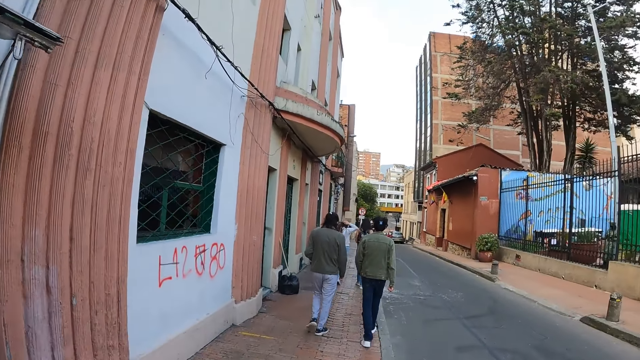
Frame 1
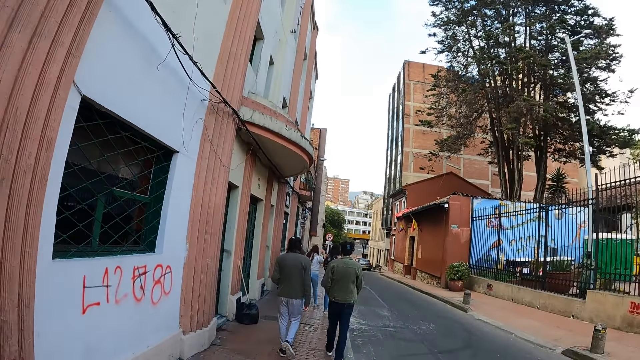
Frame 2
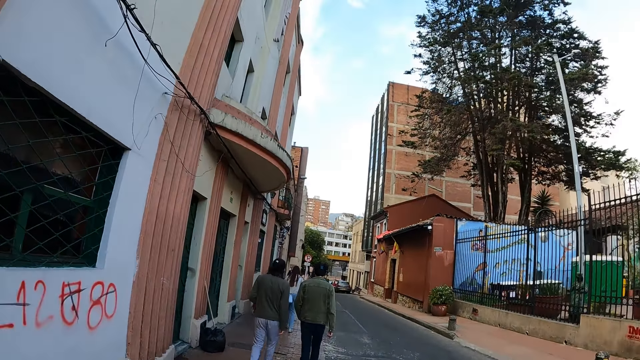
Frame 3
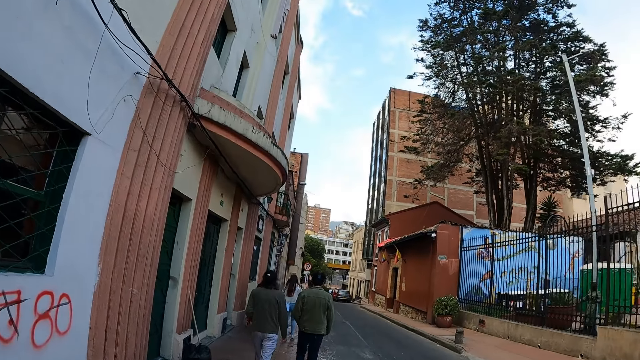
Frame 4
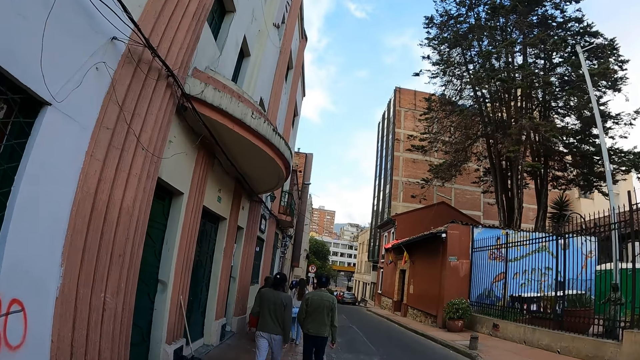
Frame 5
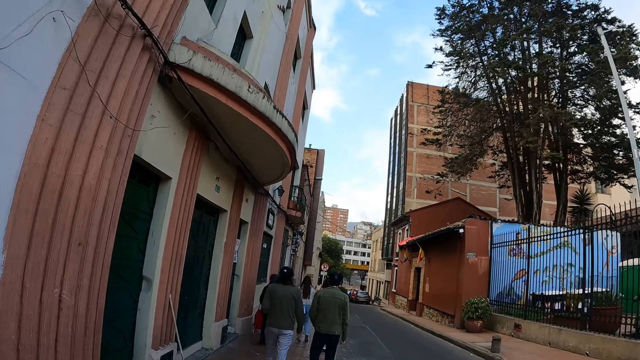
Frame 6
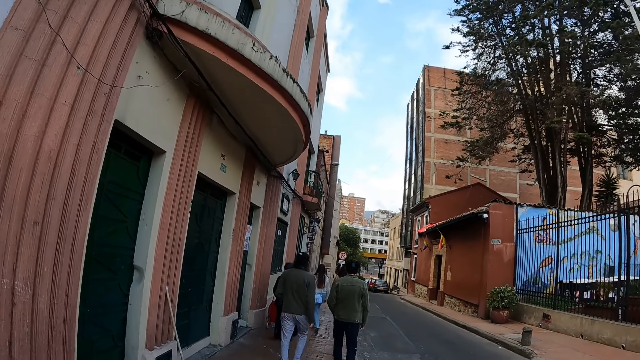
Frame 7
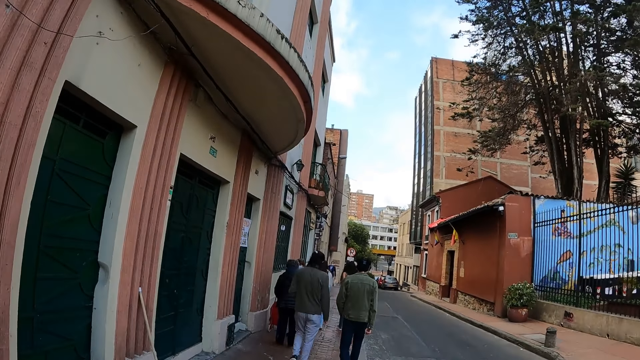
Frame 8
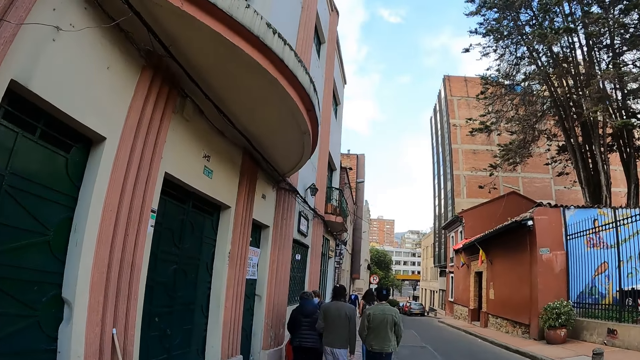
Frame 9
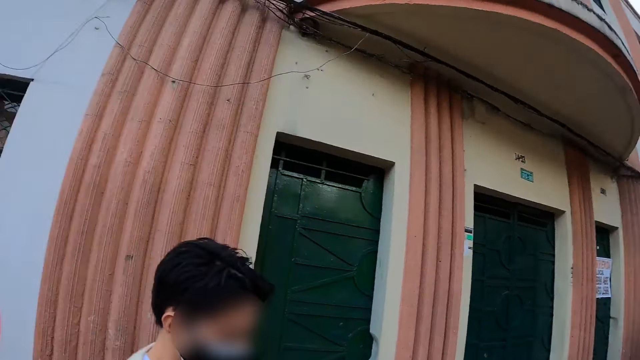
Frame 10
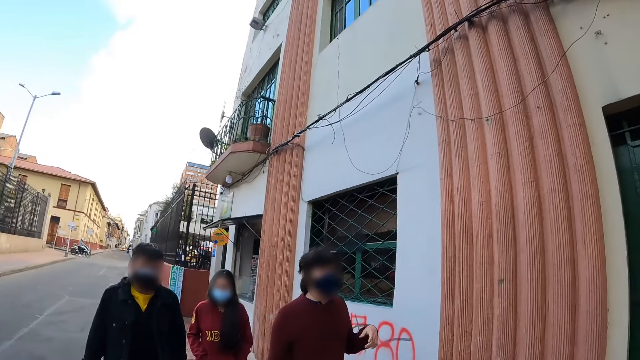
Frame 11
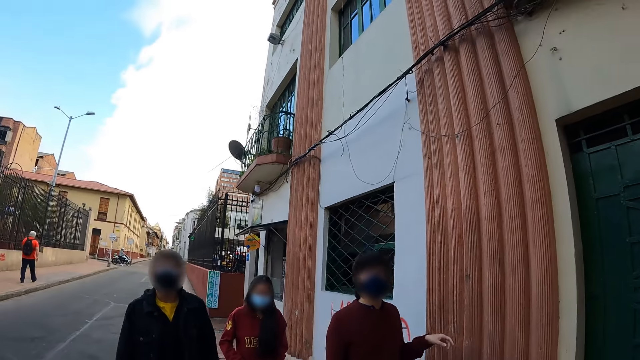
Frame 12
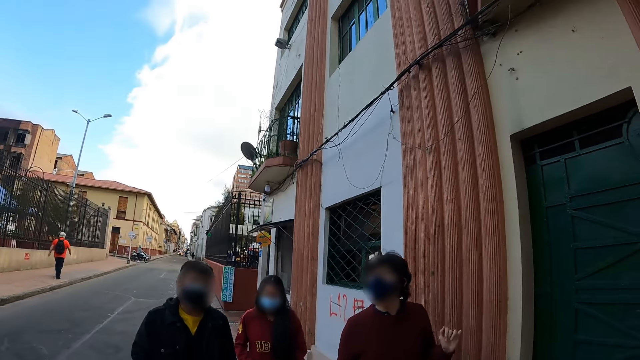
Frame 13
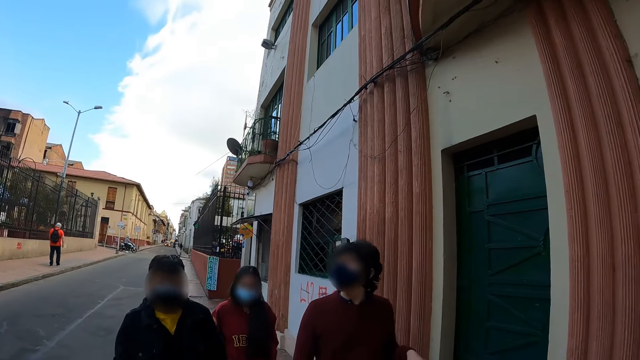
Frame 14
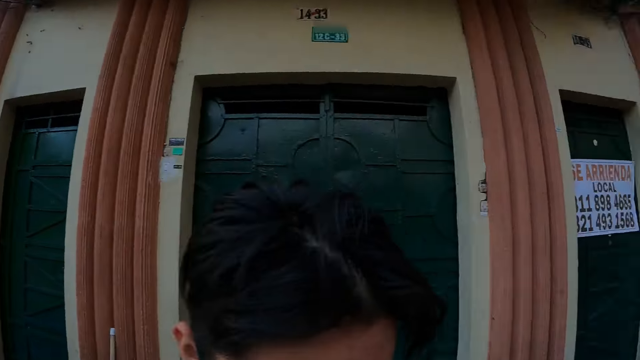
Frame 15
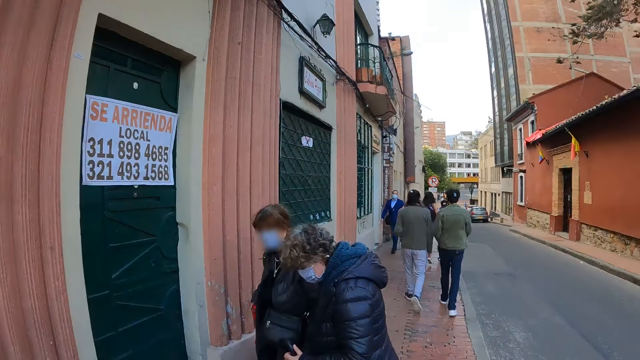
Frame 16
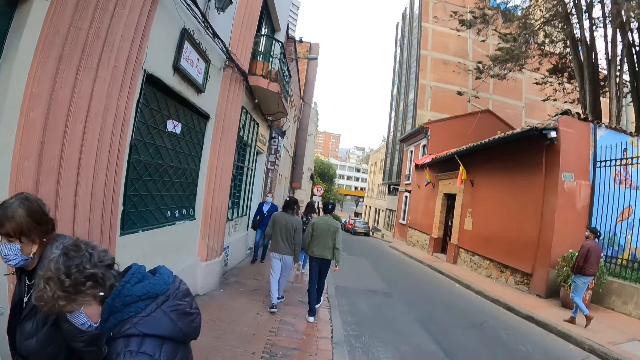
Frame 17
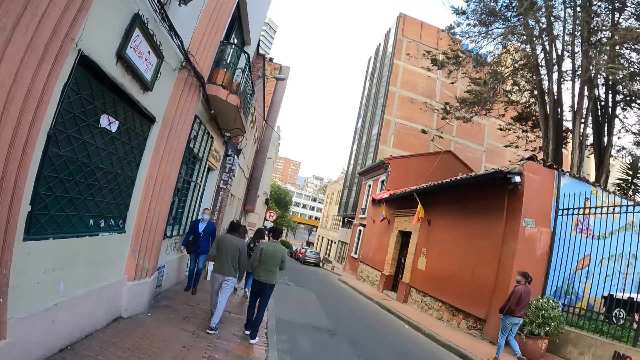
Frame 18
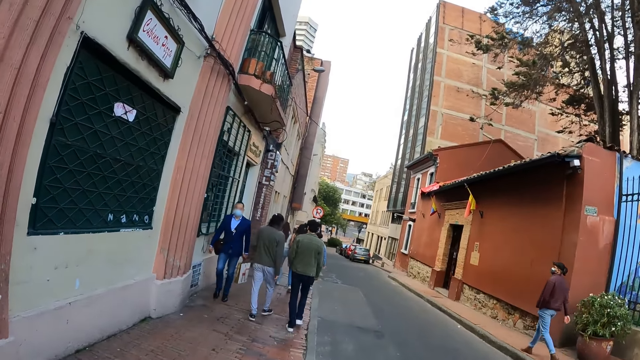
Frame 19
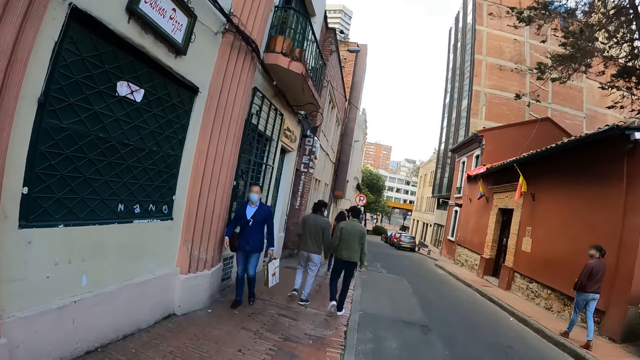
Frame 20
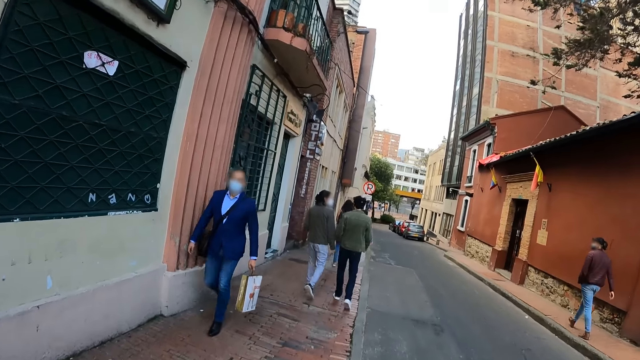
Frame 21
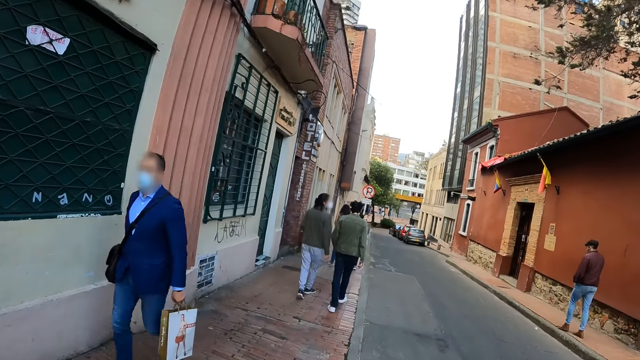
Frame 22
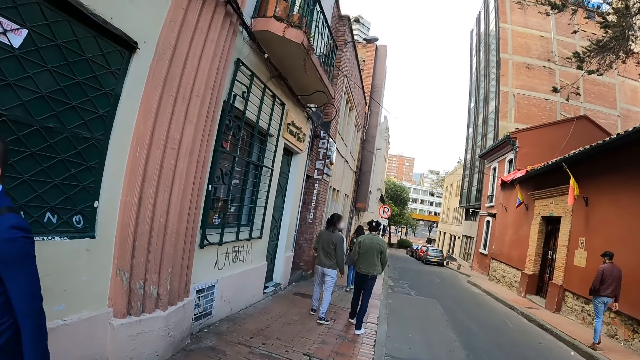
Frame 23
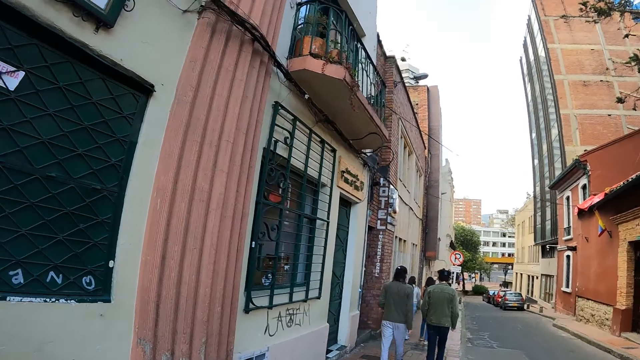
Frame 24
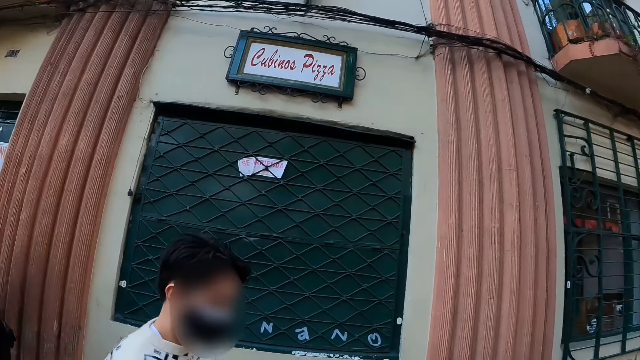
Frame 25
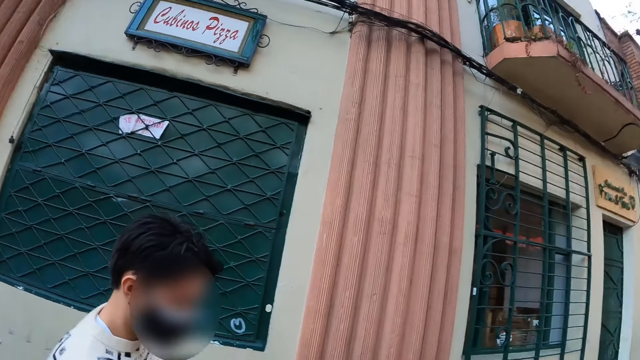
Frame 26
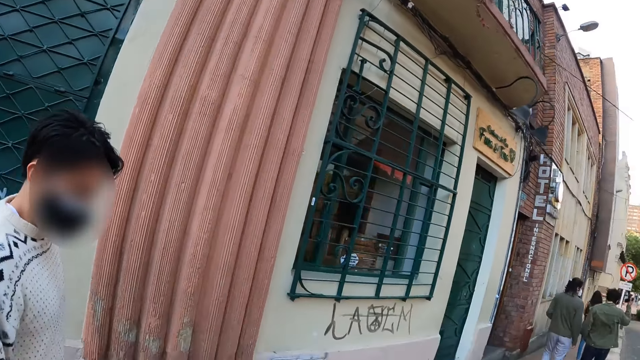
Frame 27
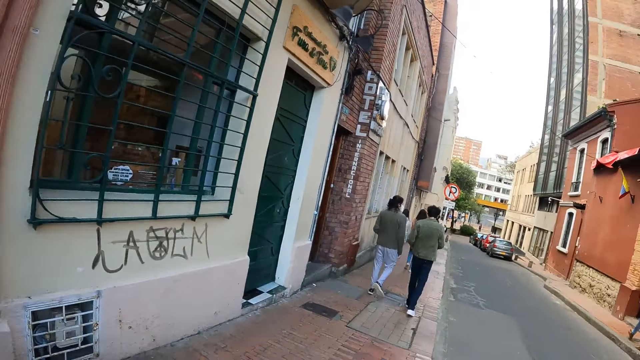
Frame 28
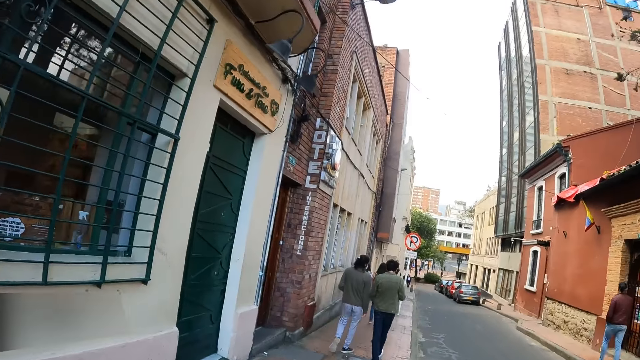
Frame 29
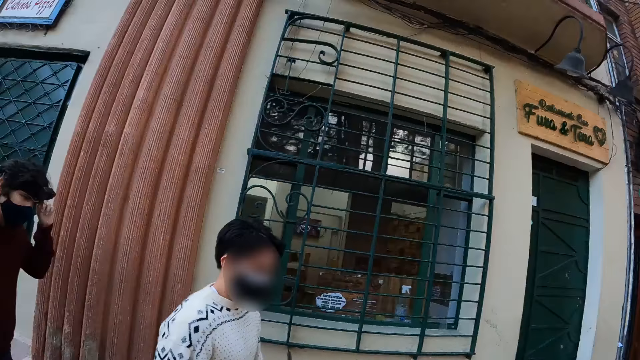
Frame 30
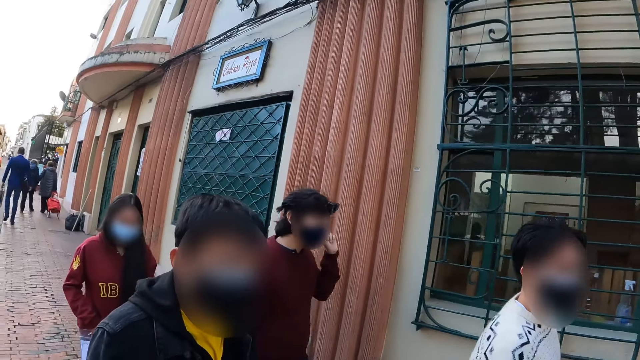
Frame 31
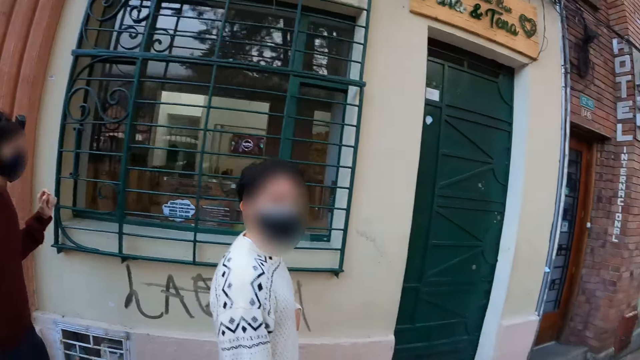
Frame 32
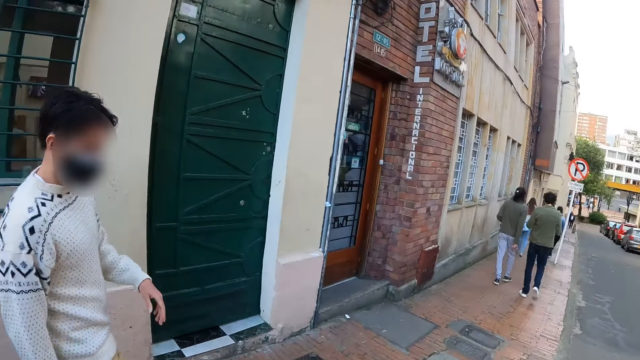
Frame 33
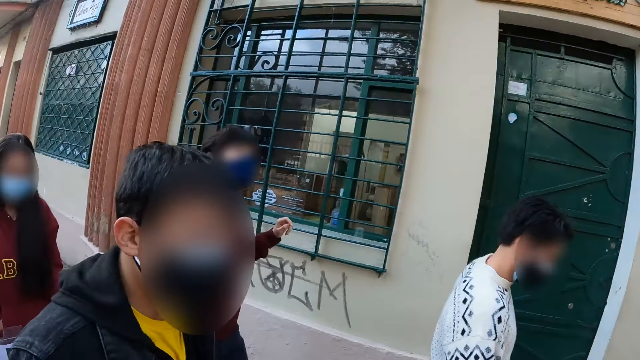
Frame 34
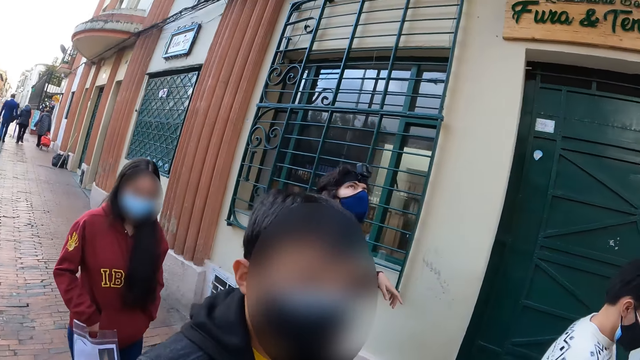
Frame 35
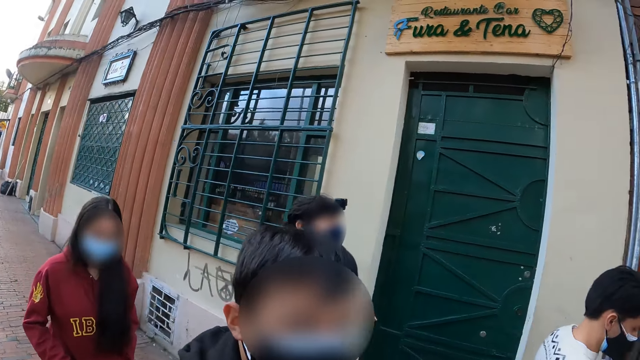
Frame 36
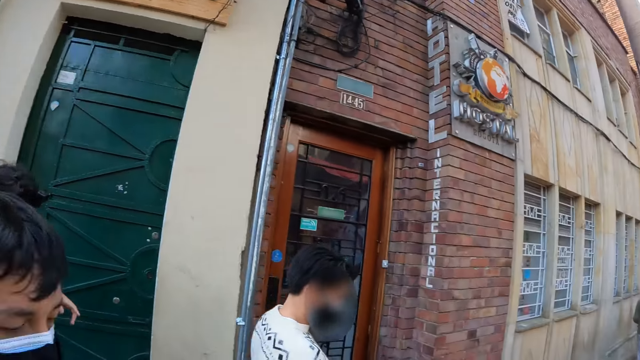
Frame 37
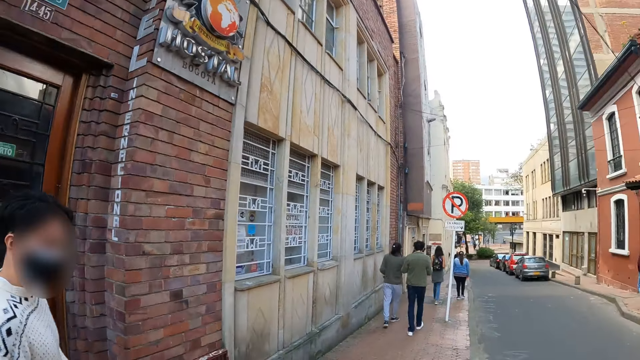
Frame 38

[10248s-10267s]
The camera wearer walks around. They interact with the man.
